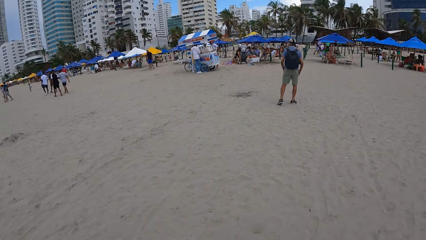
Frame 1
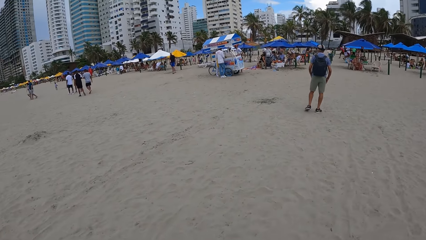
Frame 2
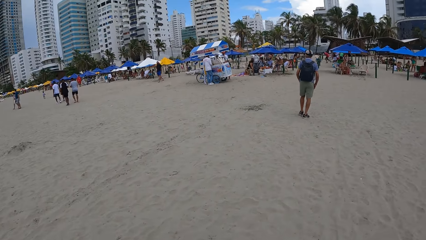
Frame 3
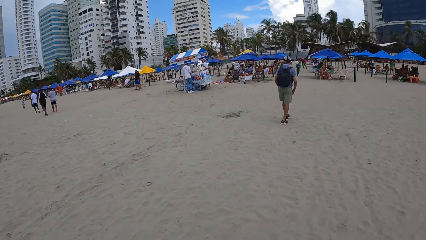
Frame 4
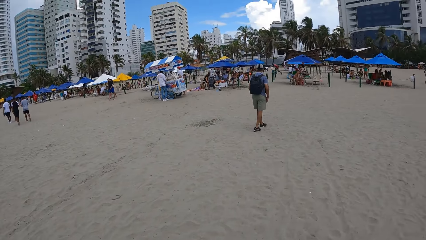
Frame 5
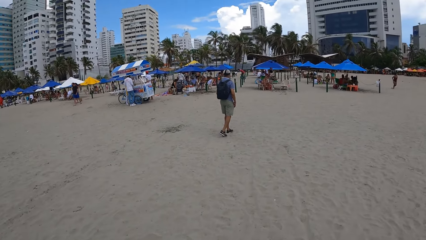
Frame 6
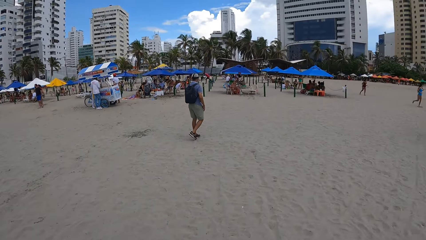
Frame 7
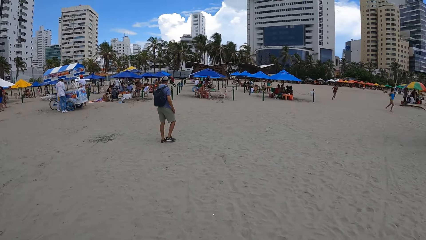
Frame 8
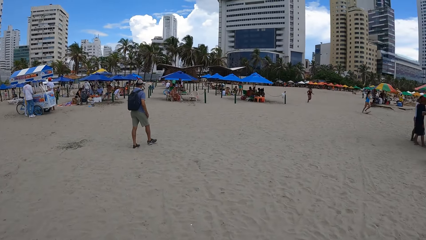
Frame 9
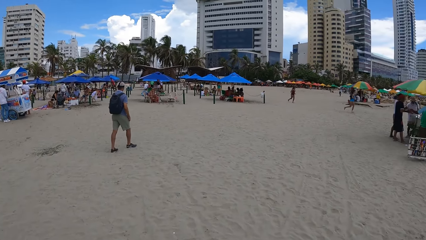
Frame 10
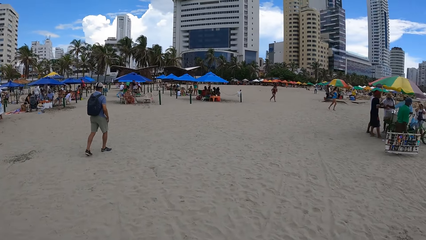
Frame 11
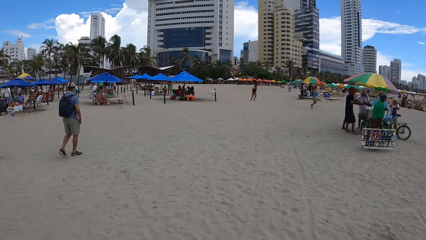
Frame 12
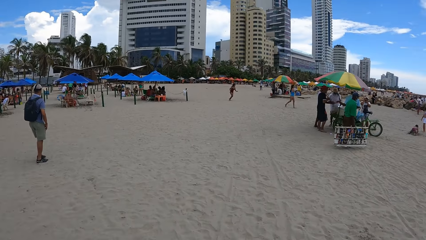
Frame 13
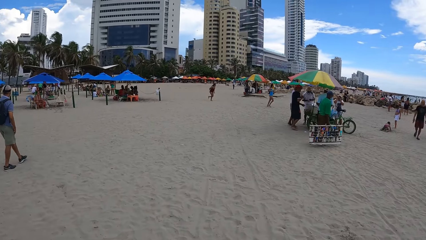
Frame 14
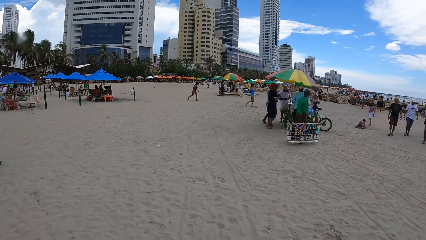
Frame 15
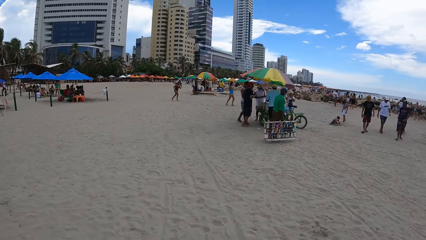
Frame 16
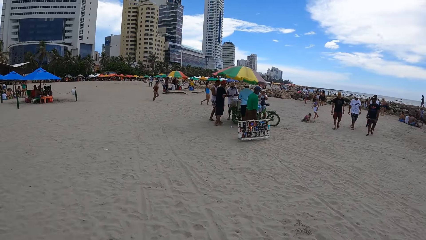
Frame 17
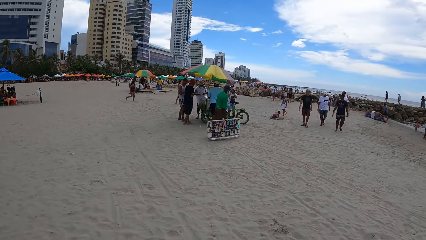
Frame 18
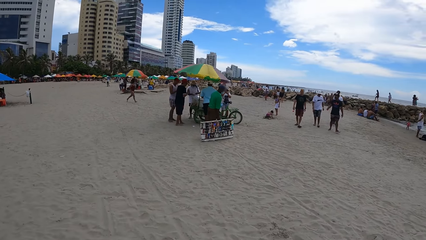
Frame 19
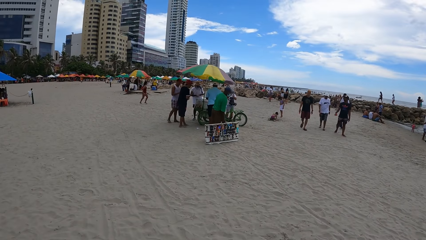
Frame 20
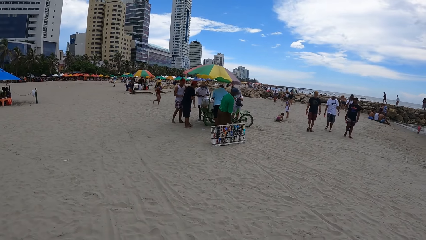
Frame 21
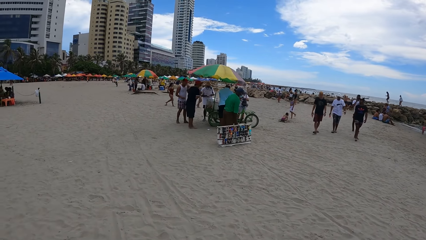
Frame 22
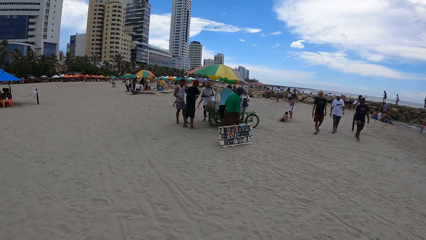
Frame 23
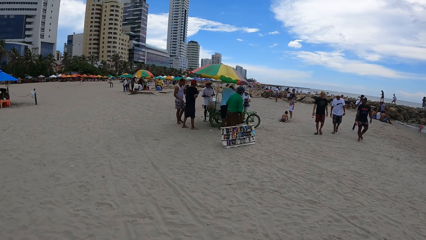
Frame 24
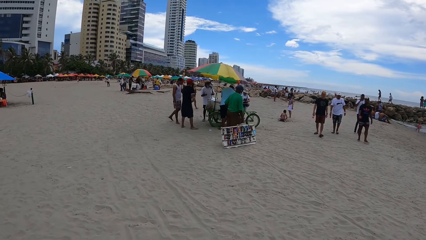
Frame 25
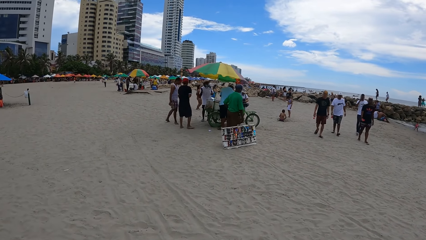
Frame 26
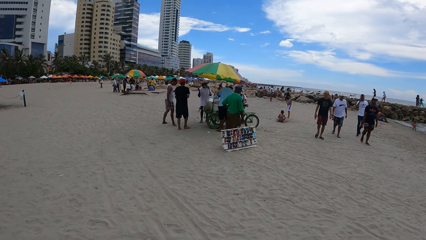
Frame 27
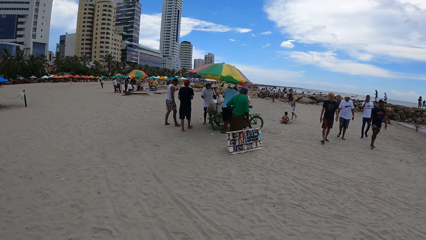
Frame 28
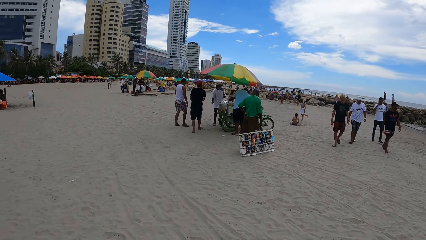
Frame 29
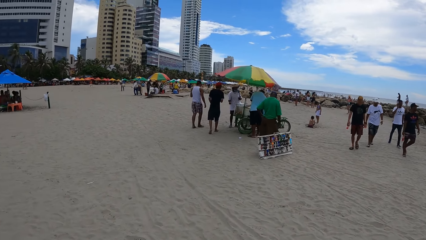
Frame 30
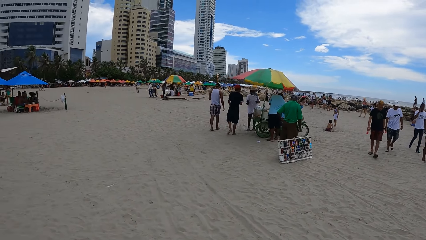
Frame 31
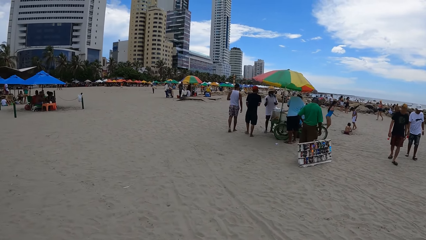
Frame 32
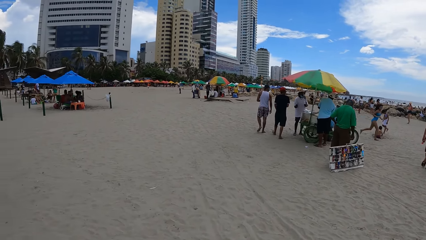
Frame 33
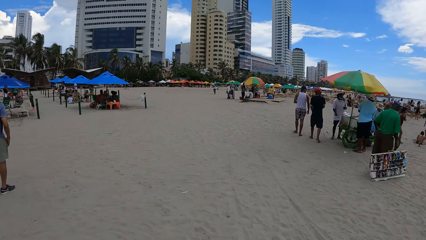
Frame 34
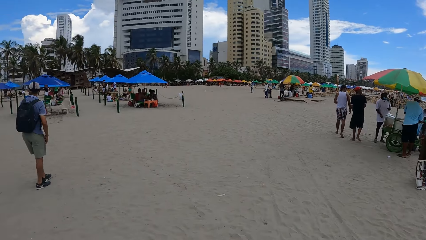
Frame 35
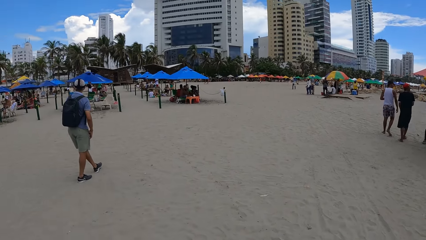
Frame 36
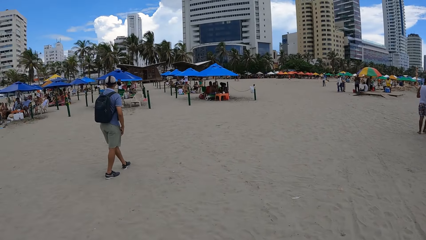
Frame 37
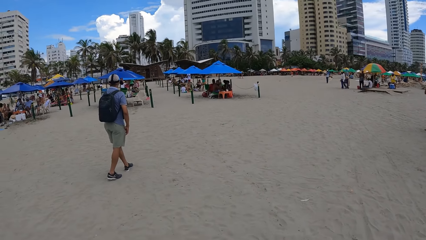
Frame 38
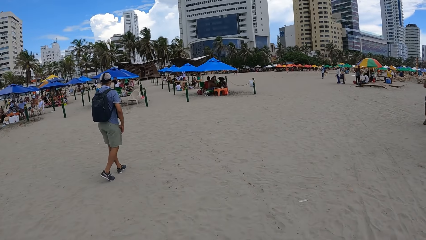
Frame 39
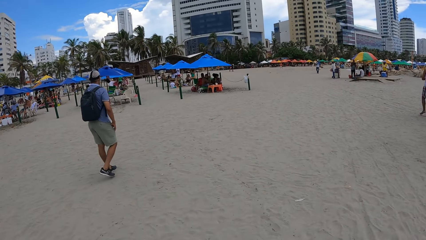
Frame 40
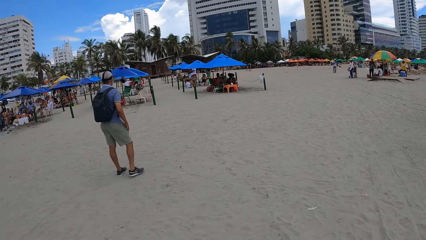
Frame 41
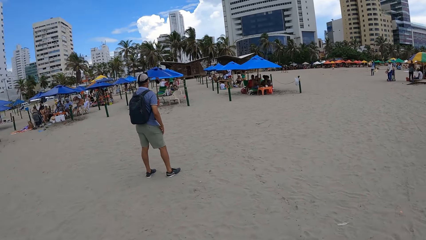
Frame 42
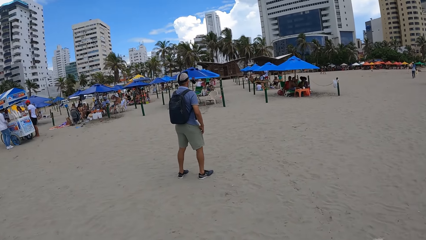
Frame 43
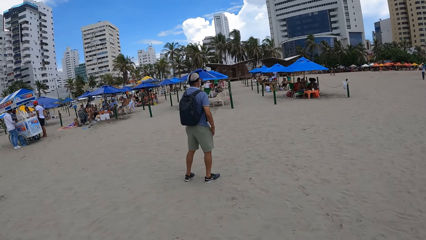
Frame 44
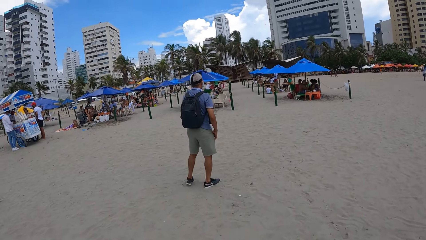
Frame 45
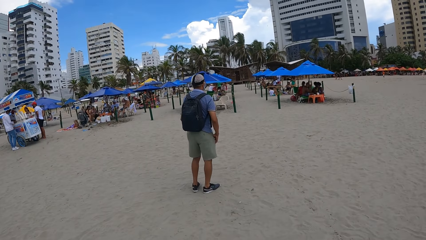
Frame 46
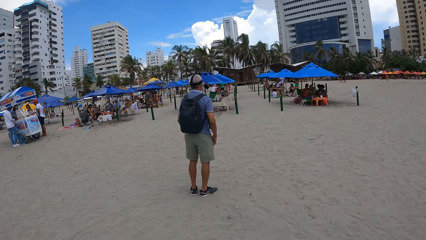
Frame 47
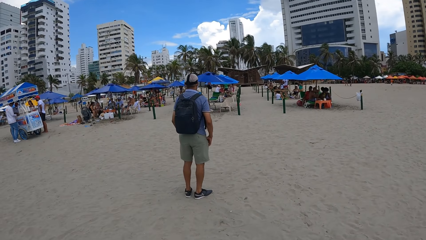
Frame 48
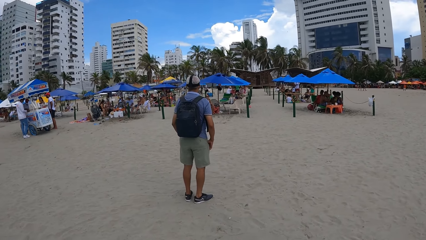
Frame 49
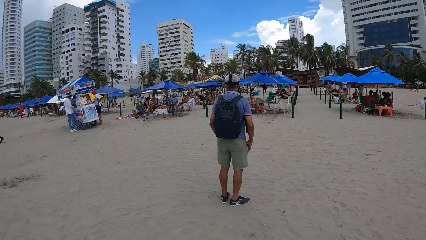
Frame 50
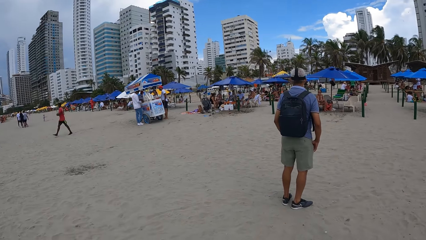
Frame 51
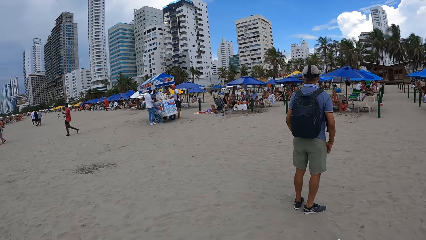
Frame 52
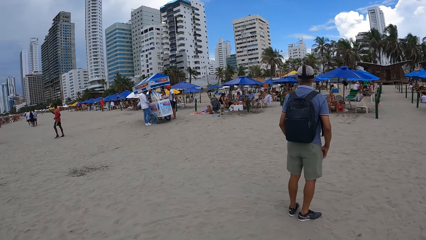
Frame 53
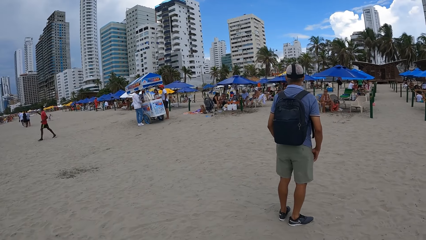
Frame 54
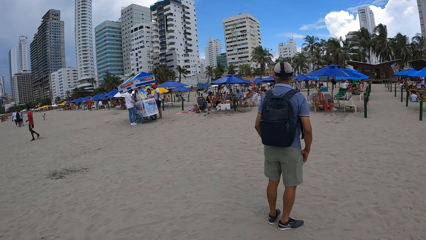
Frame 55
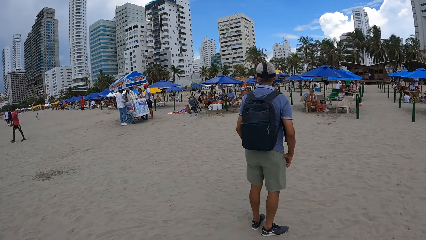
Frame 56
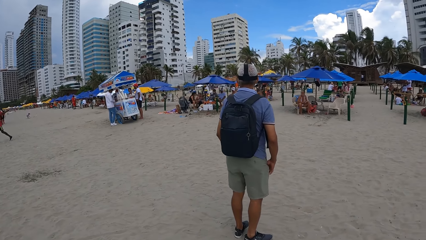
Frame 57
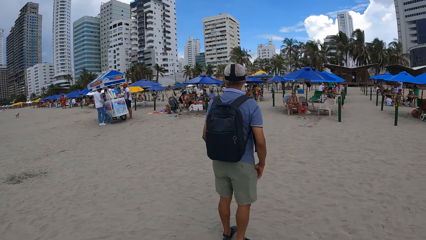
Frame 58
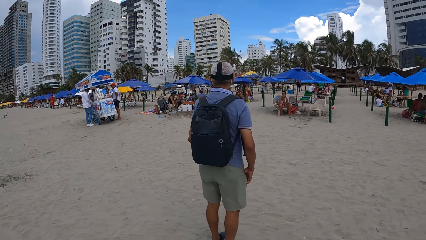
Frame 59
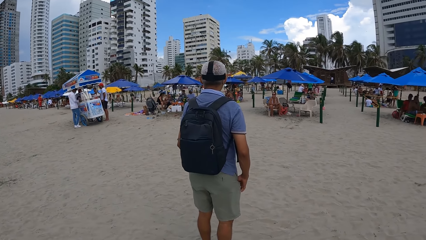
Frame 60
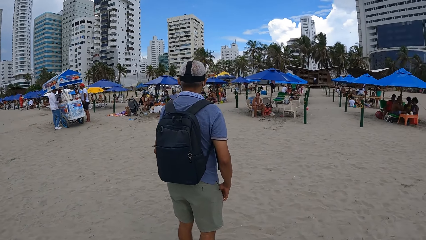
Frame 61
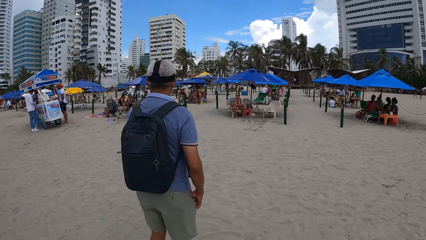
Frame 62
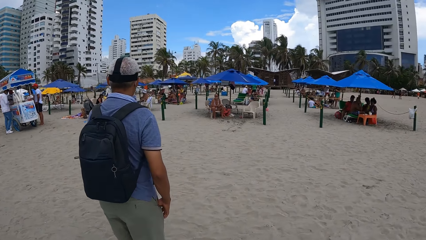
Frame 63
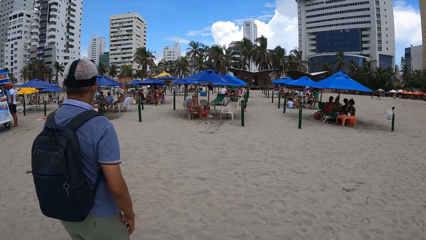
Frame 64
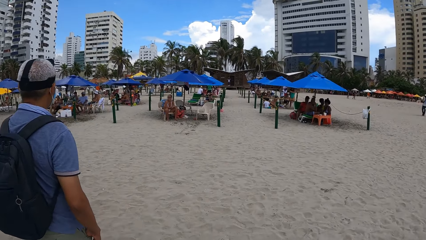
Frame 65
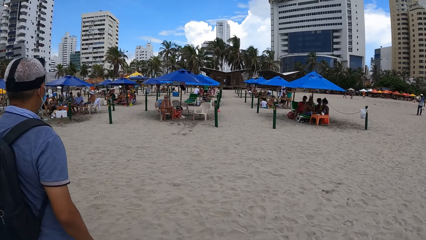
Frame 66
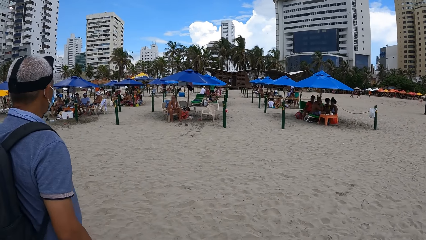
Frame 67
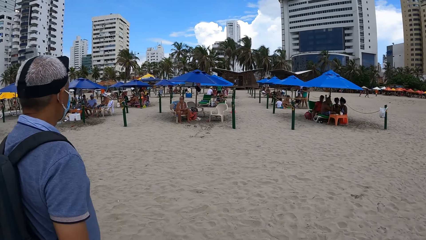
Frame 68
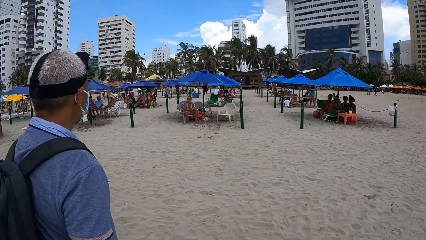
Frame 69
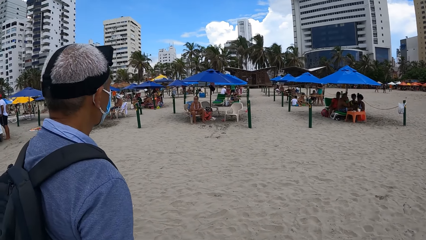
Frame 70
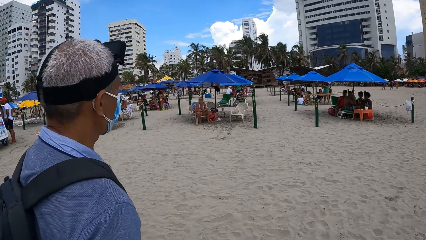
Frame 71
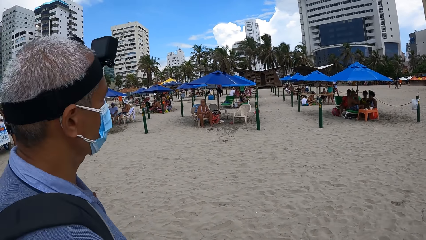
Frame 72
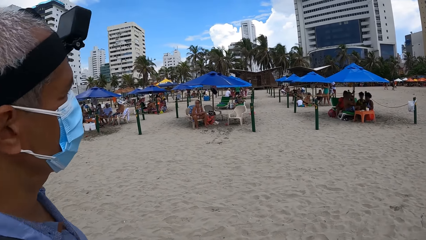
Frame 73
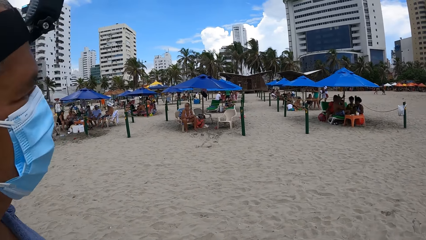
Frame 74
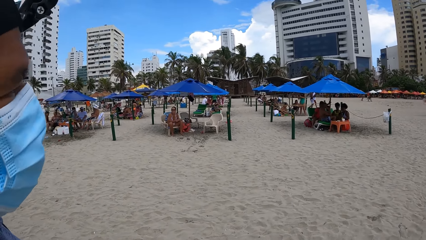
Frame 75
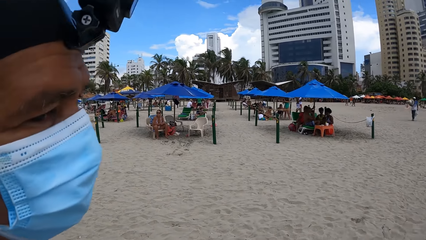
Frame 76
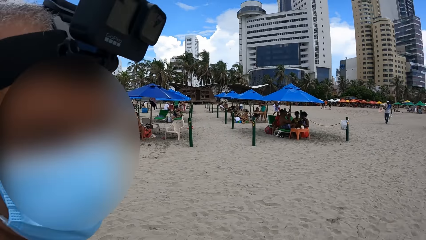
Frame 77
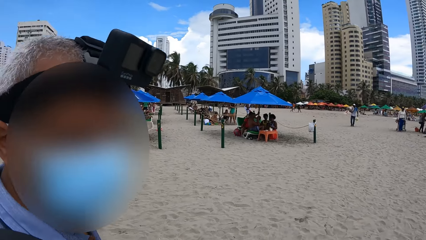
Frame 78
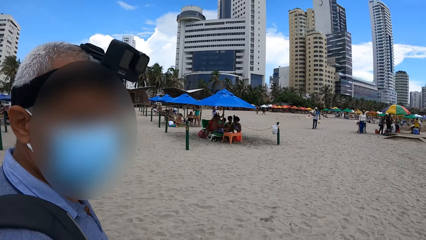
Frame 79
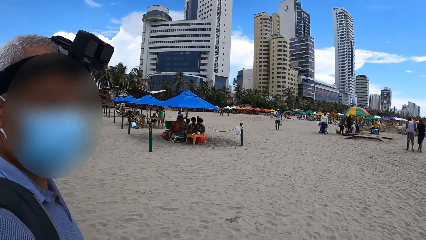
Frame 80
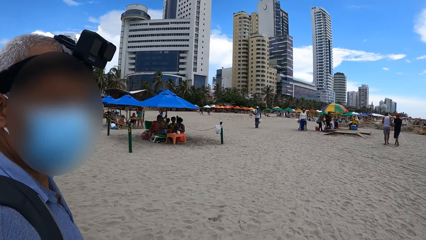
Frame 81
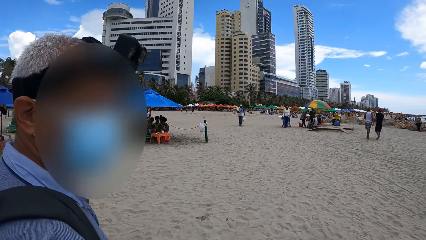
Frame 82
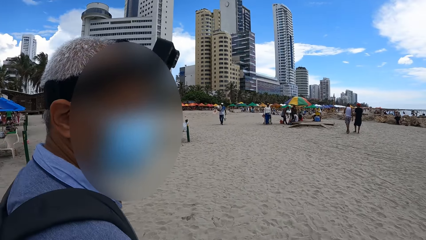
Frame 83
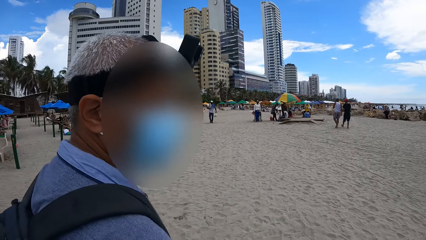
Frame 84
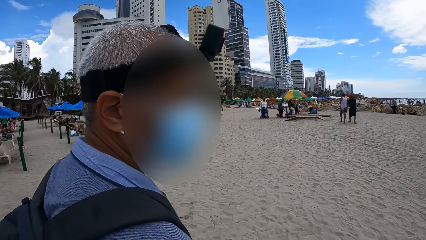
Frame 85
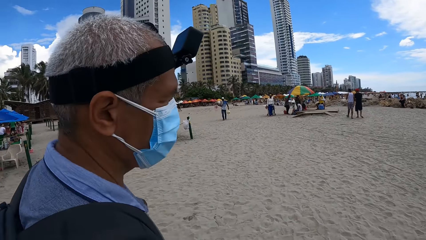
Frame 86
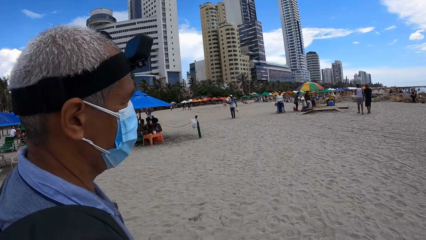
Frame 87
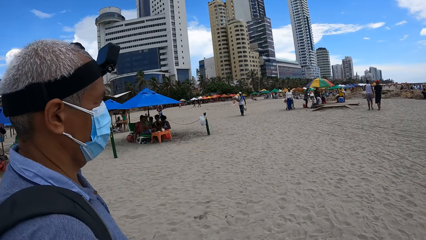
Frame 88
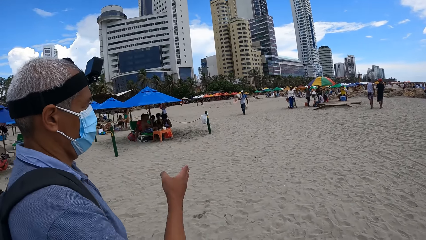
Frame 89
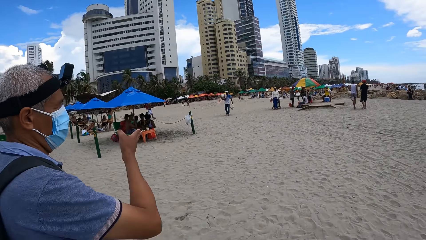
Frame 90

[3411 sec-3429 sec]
The camera wearer interacts with a man.
